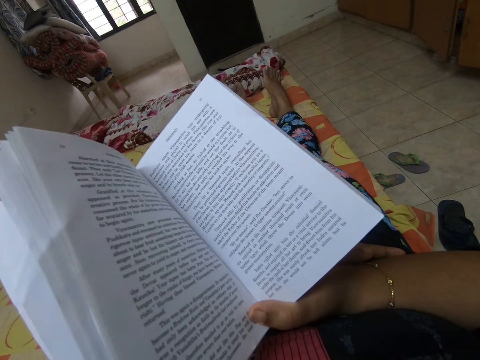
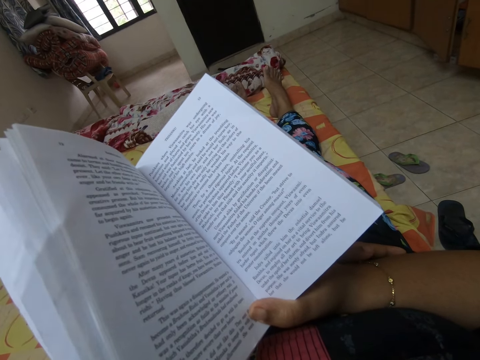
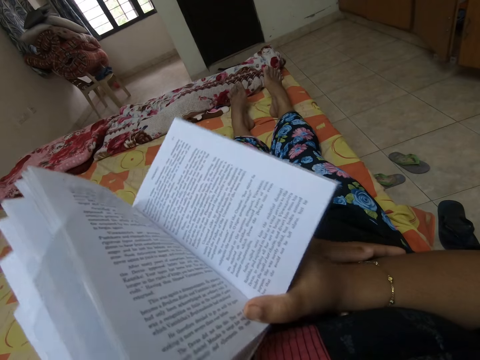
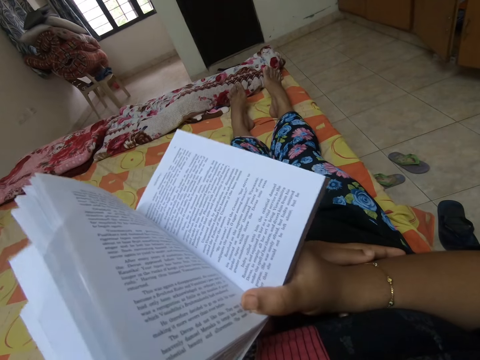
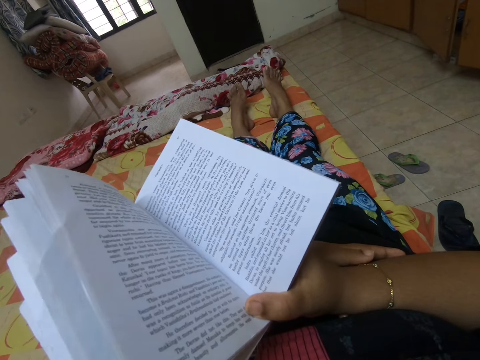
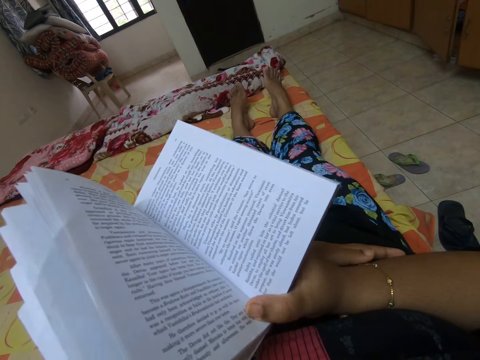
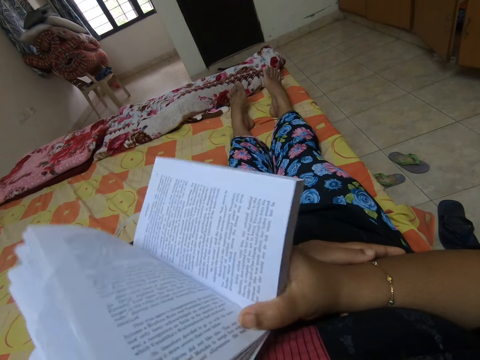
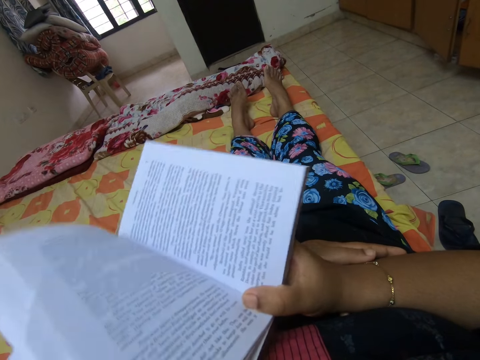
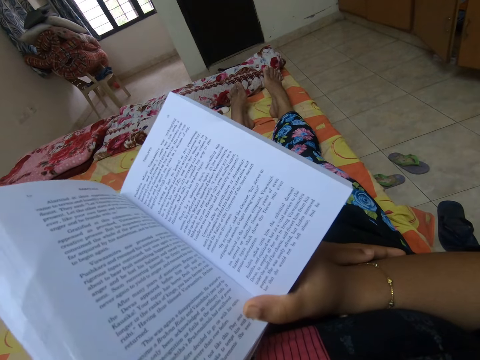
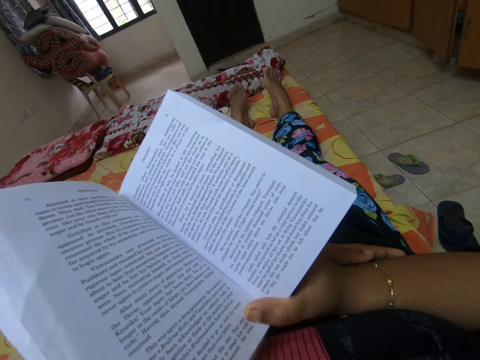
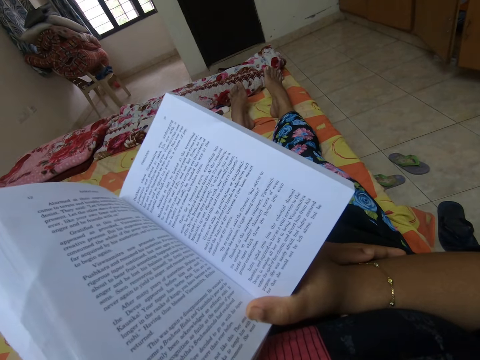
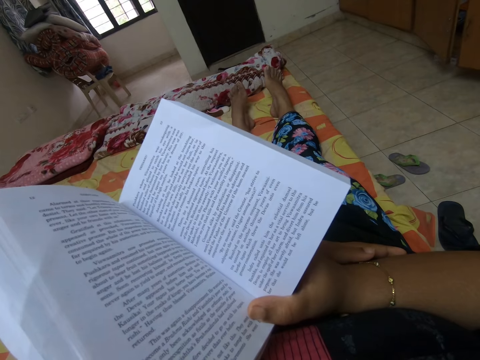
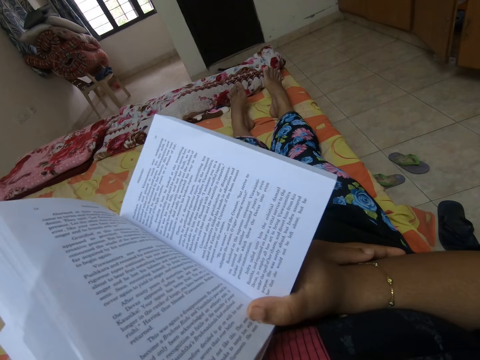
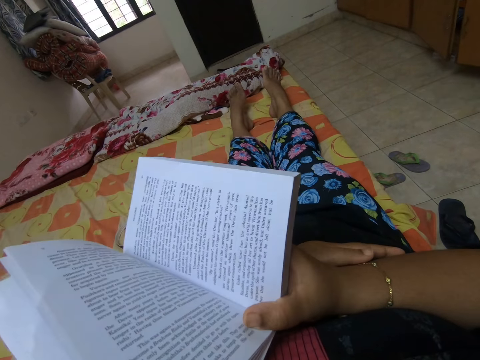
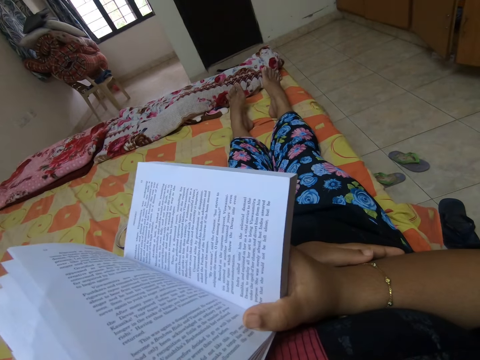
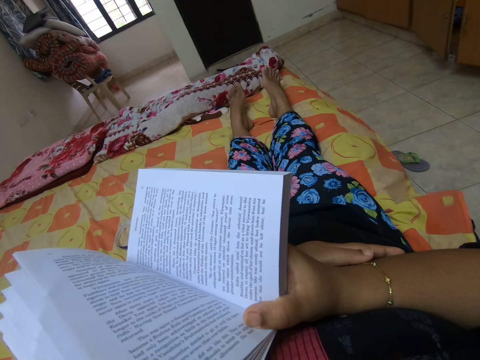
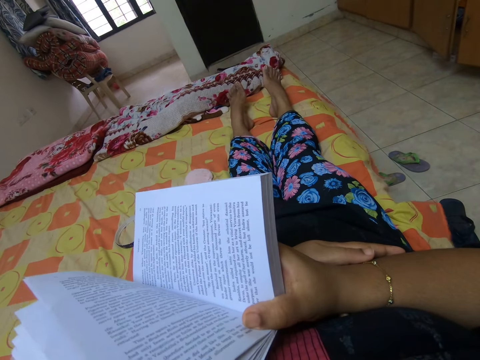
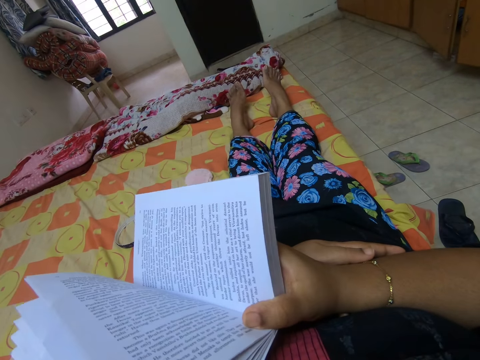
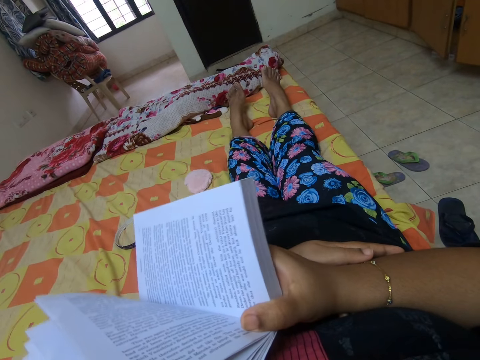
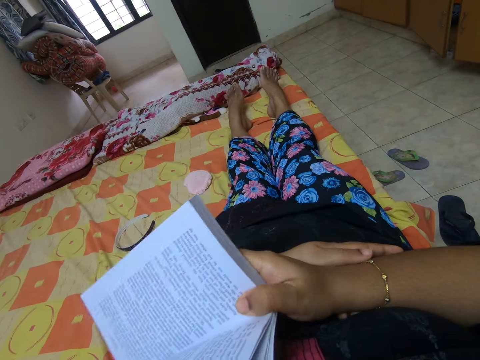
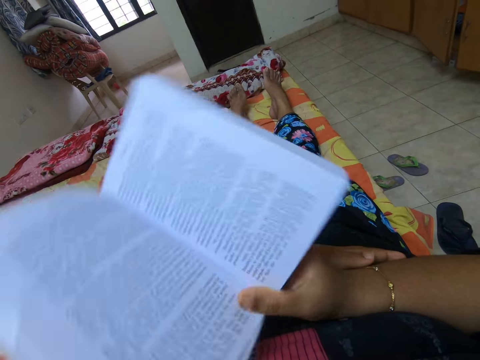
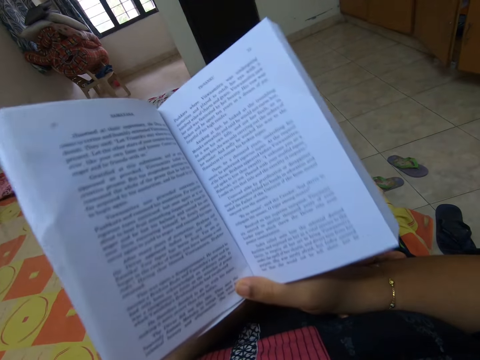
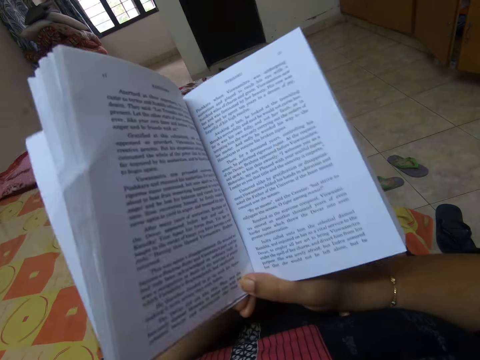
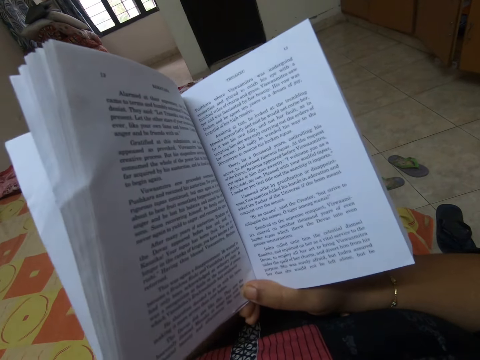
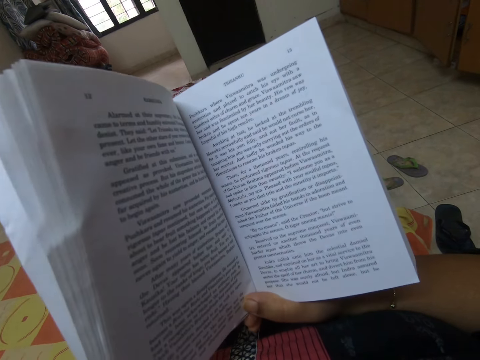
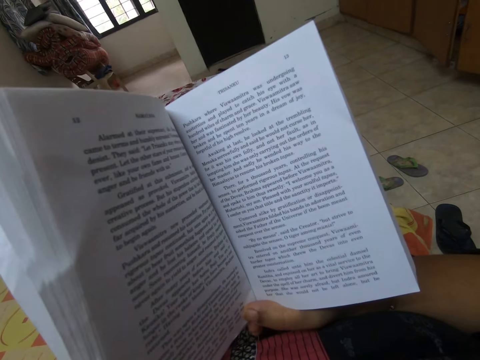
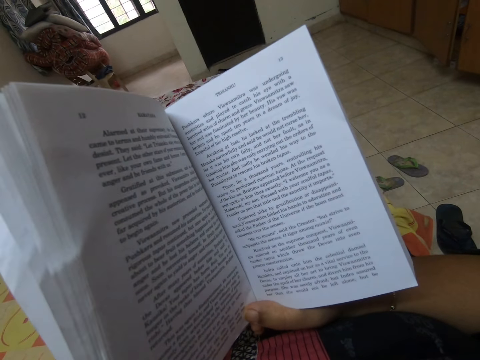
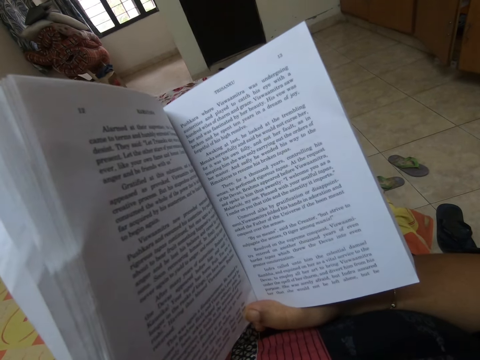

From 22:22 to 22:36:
The camera wearer moves the book slightly up and down. They move the book slightly up and down again. They lift the book. They move the book slightly up and down.

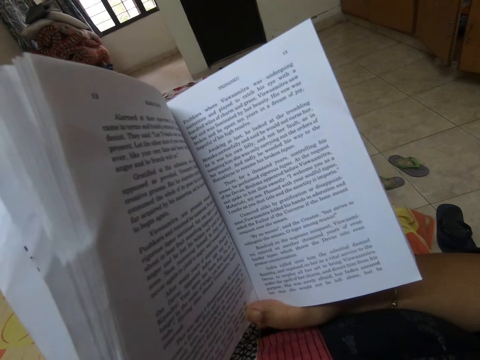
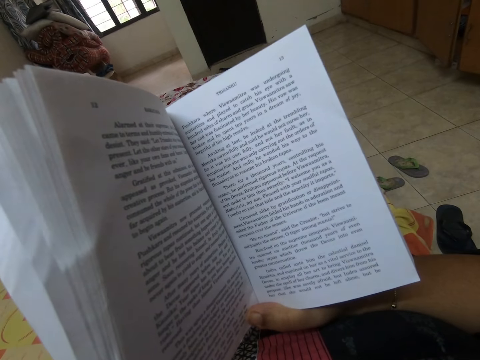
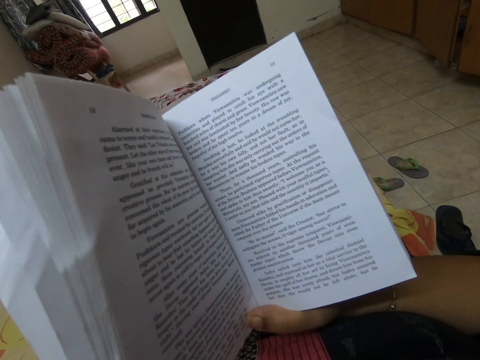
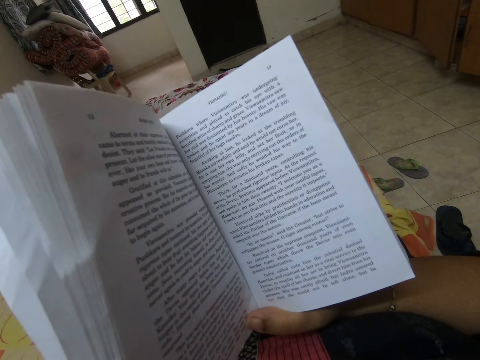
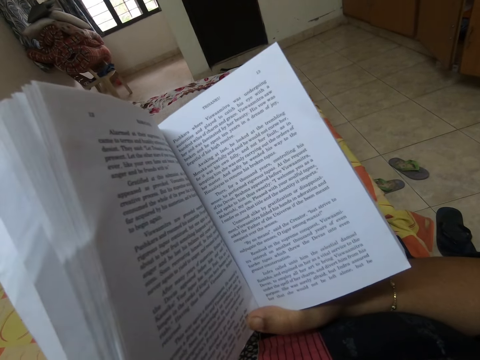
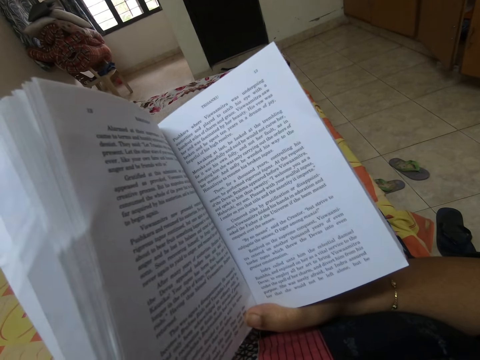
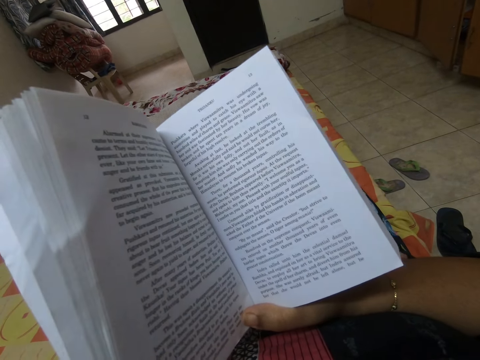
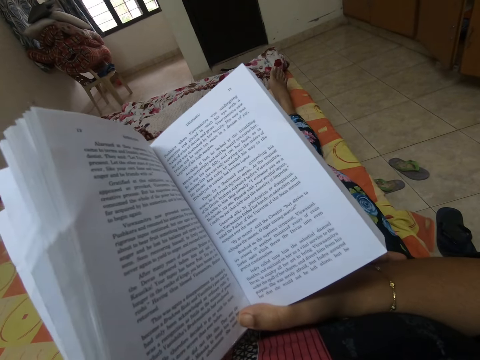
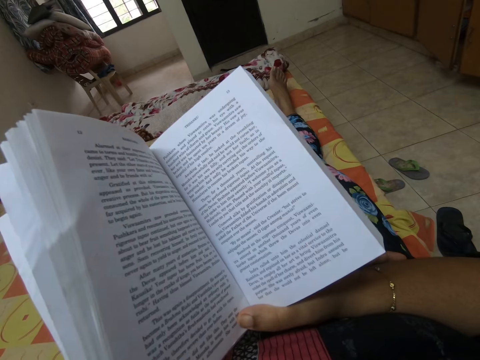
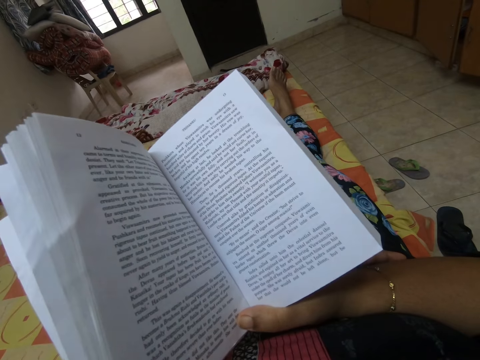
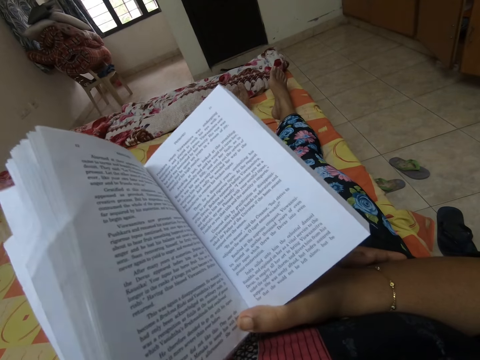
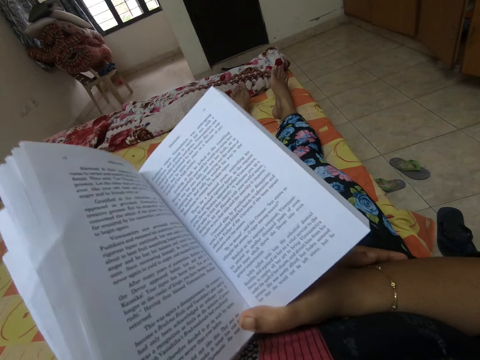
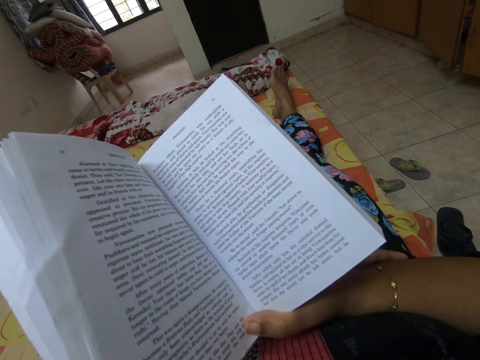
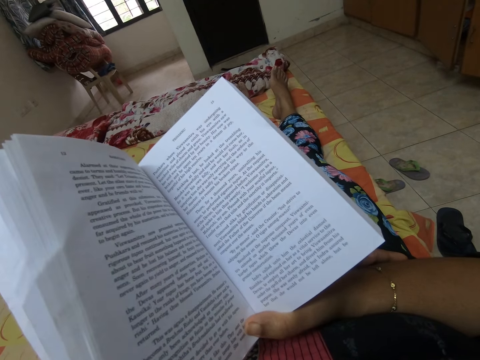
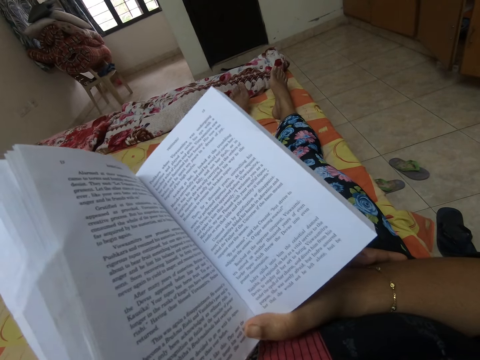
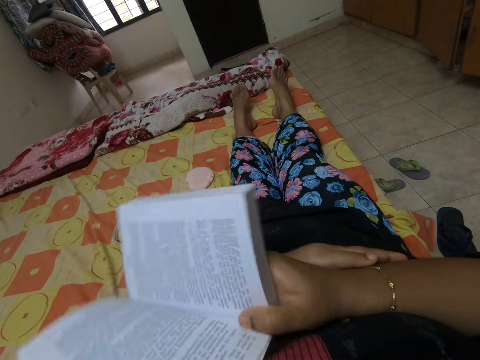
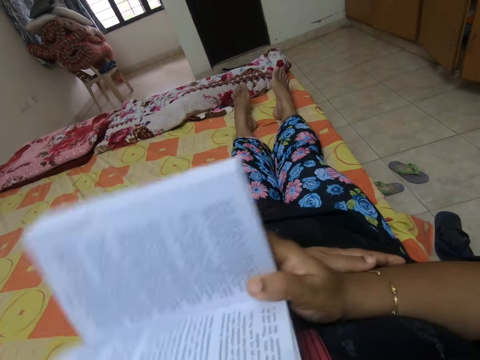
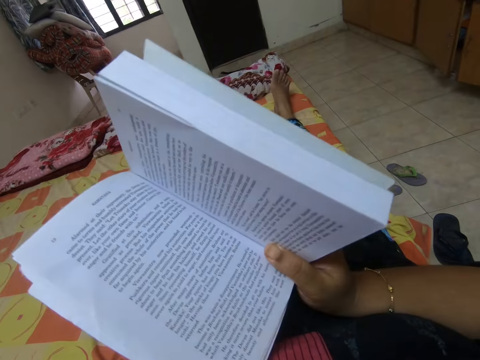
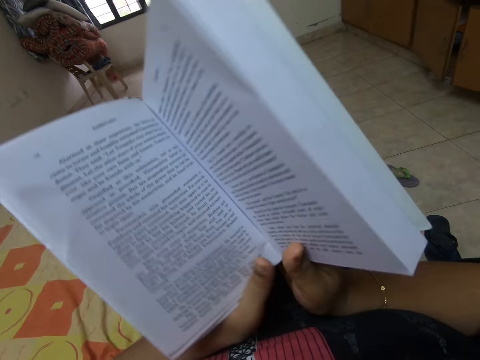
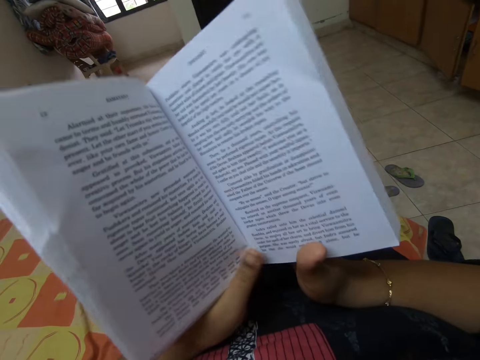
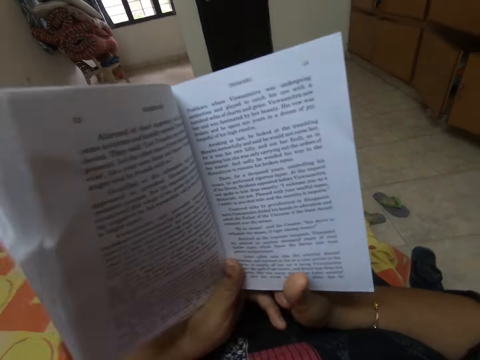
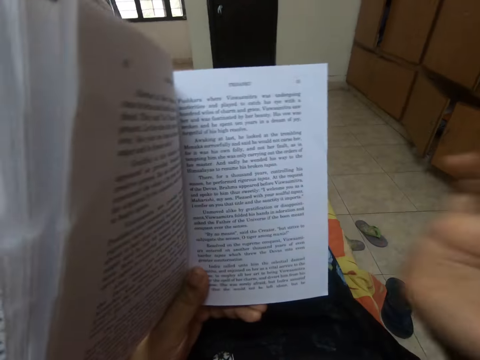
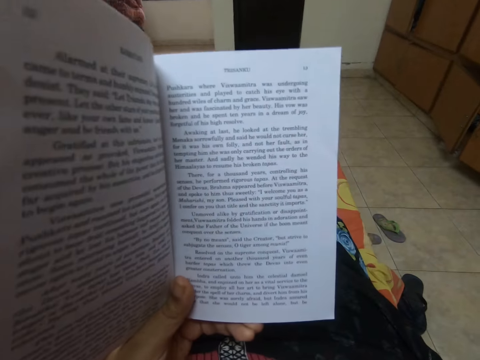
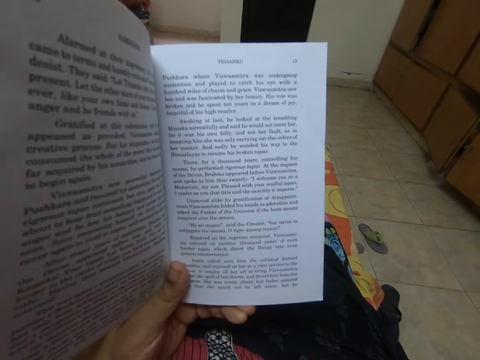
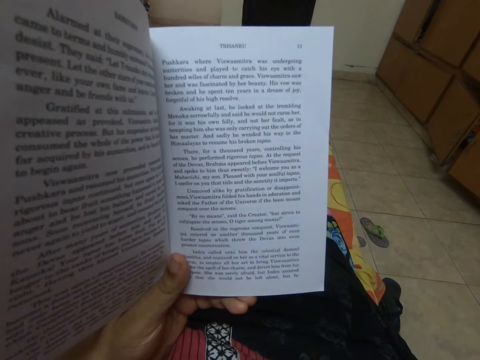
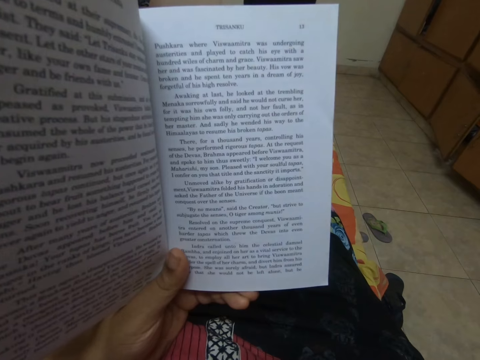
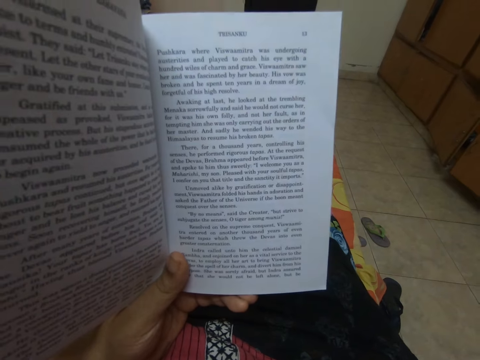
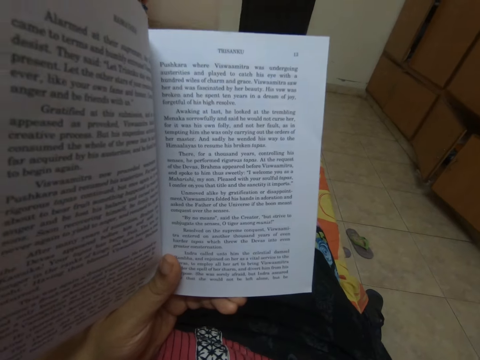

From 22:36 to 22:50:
The camera wearer moves the book slightly up and down. They drop the book.
